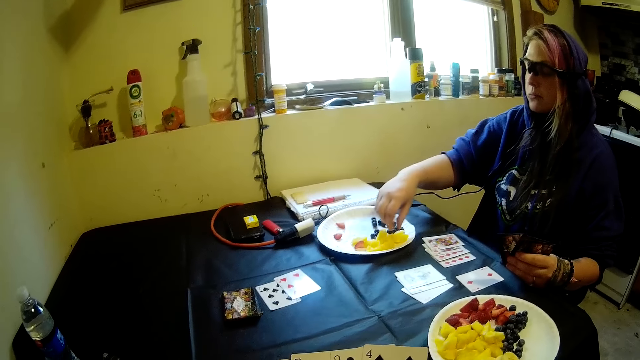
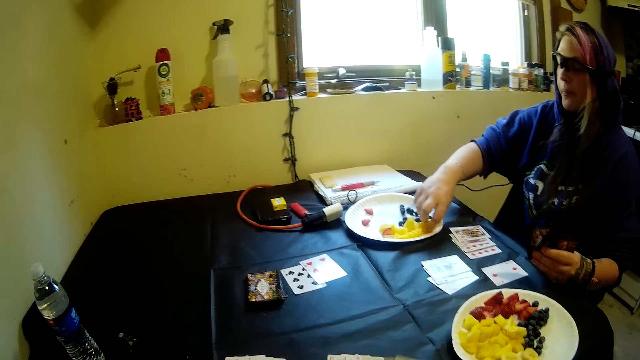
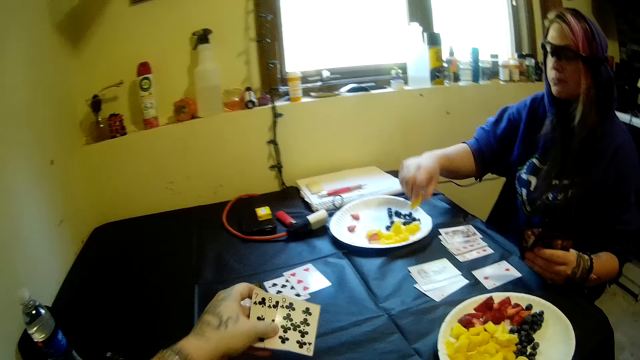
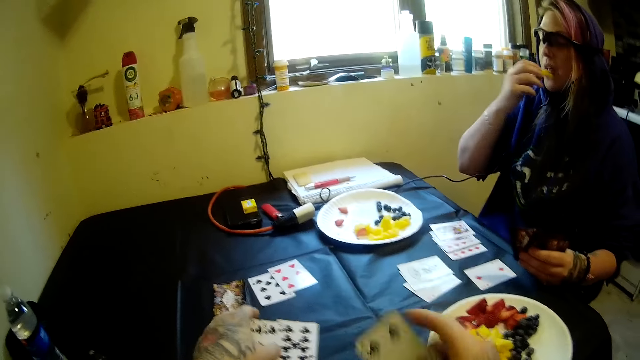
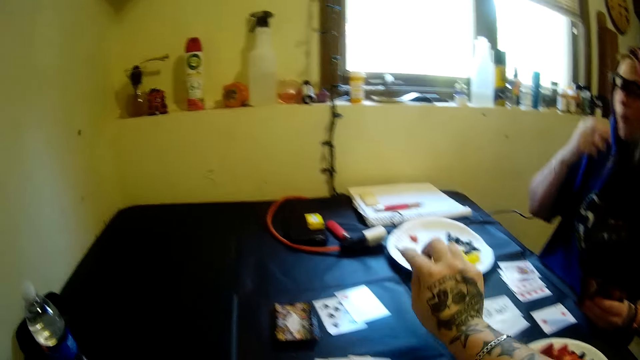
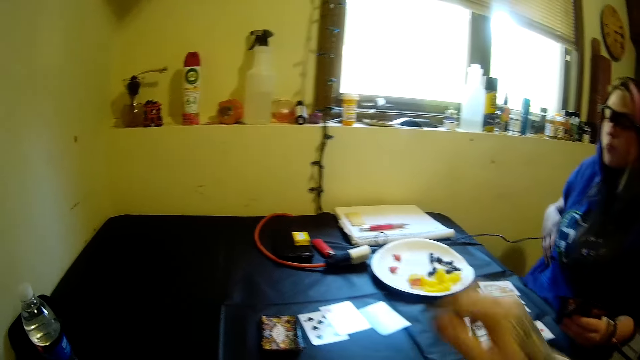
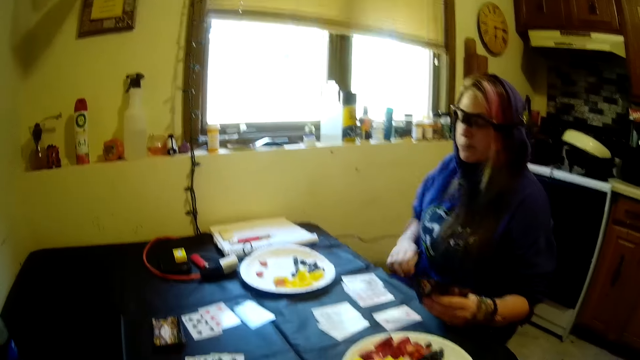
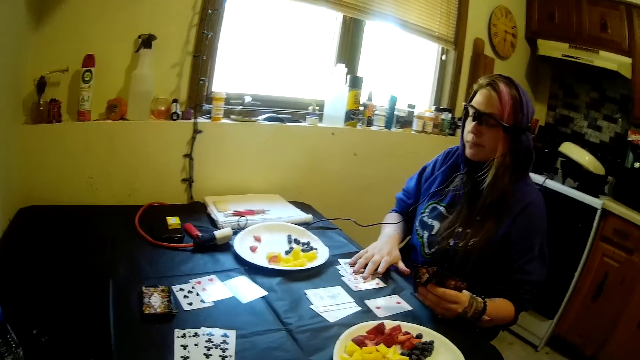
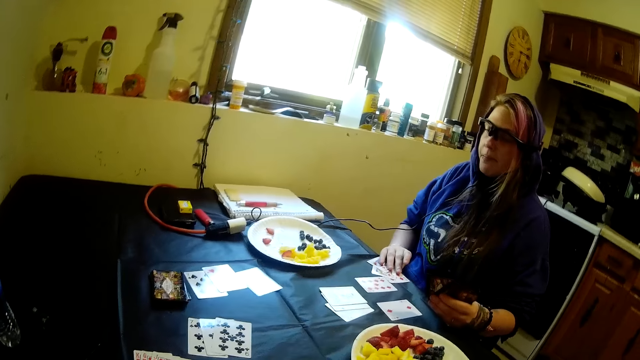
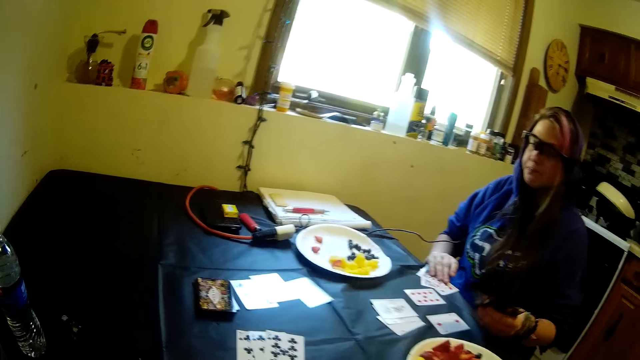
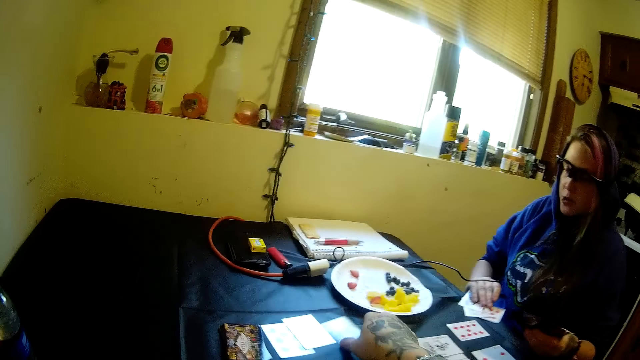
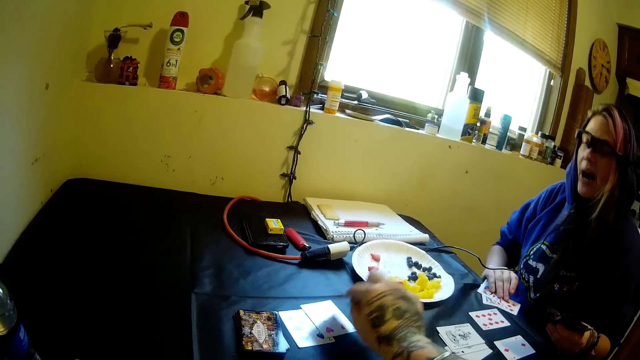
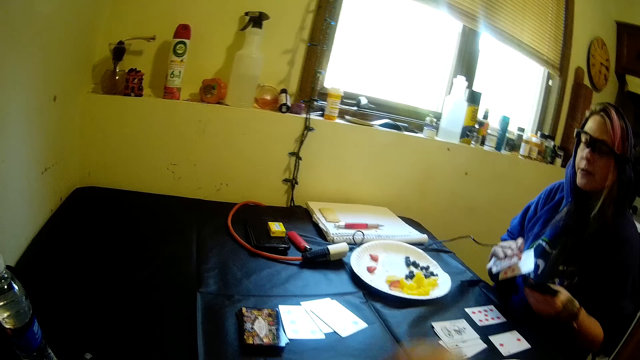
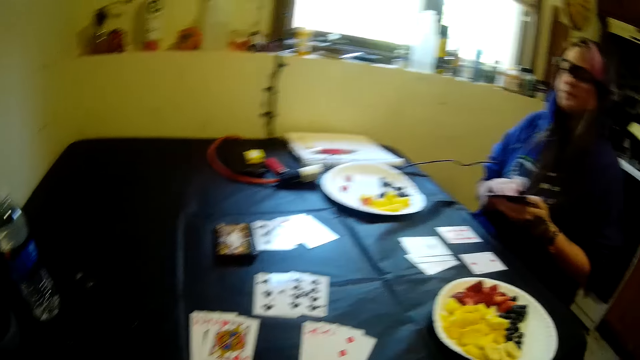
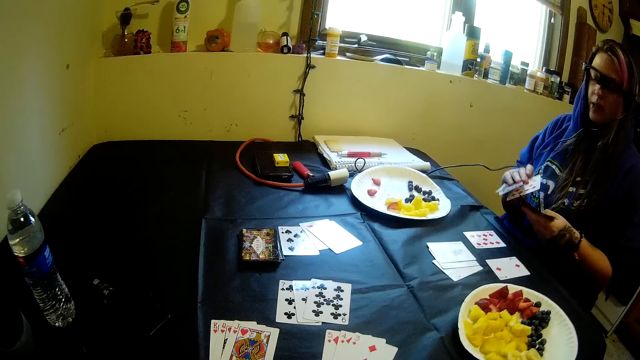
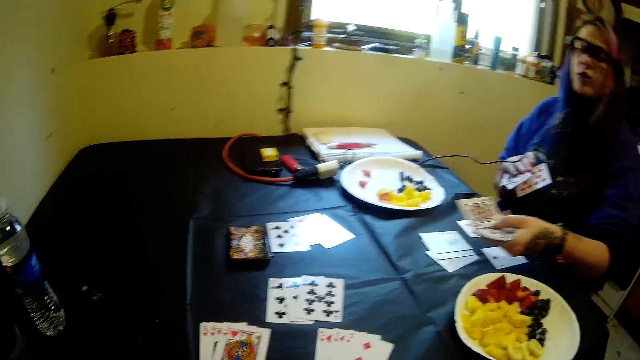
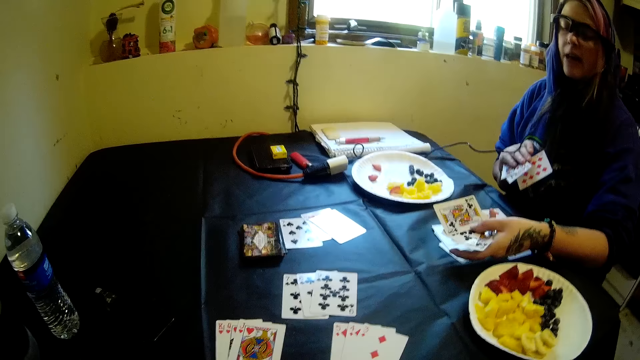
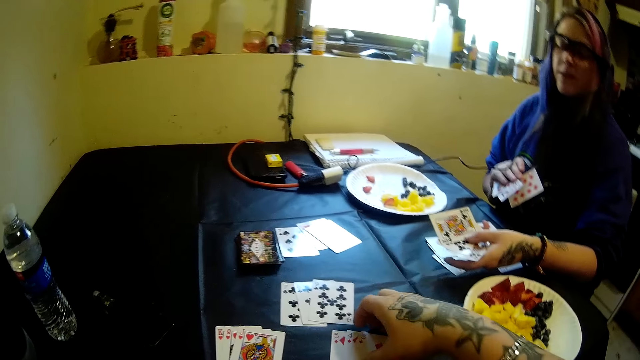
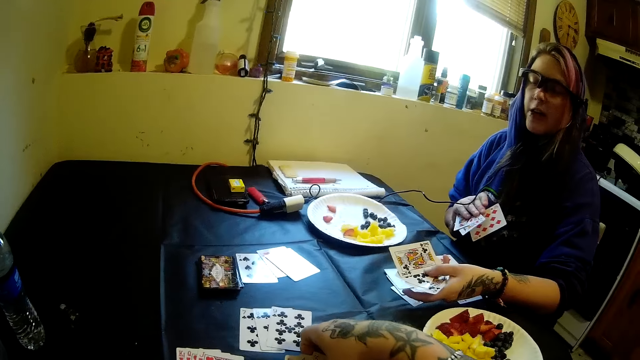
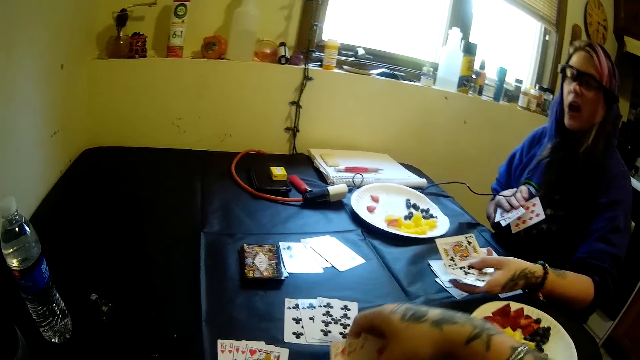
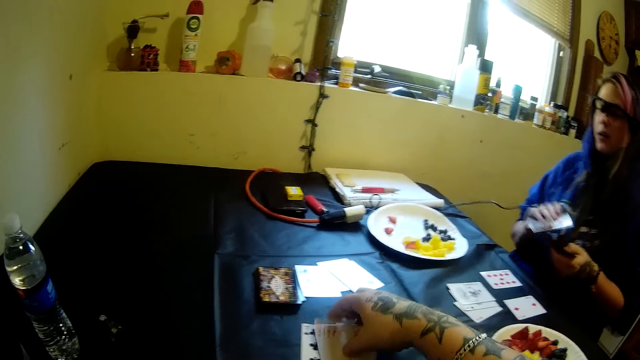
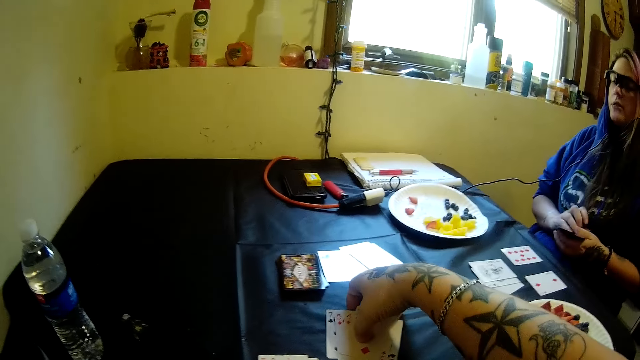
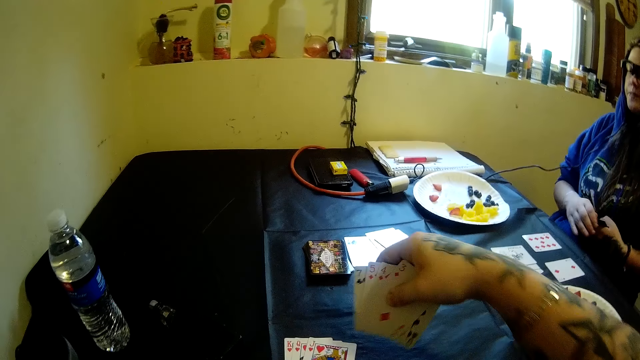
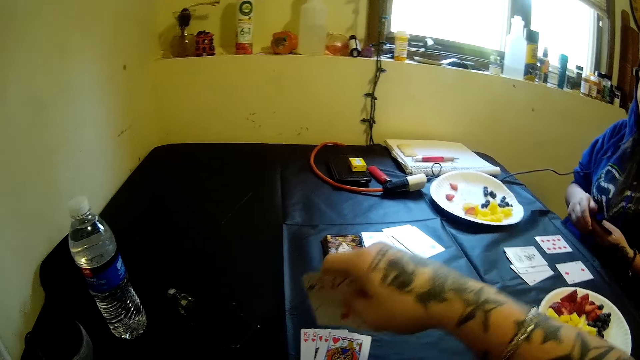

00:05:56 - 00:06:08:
A woman picks fruits. The camera wearer drops cards on the table with his left hand. The woman eats the fruits. The camera wearer drops the cards on the table with his right hand. The woman picks the cards from the table with her right hand. The camera wearer flips a solitaire card on the table with his right hand. The woman places the solitaire cards on the table and interacts with the camera wearer. The camera wearer moves the cards on the table with his right hand. He picks the solitaire cards.

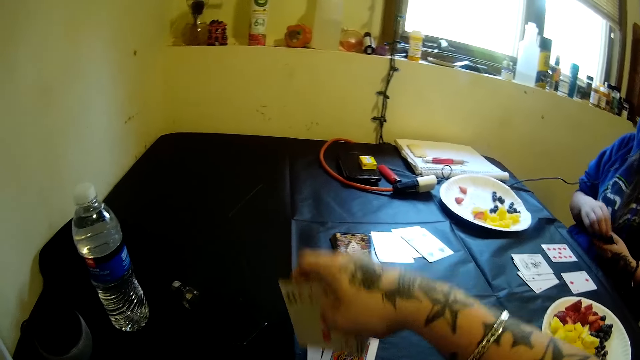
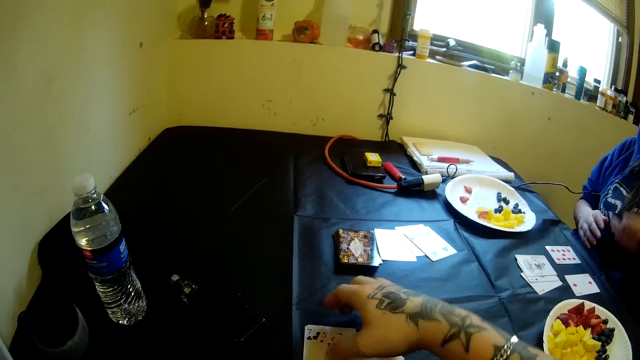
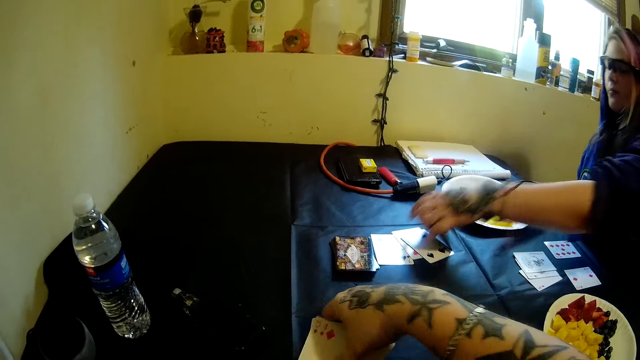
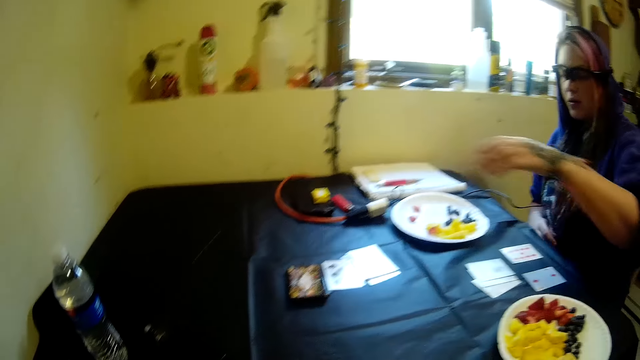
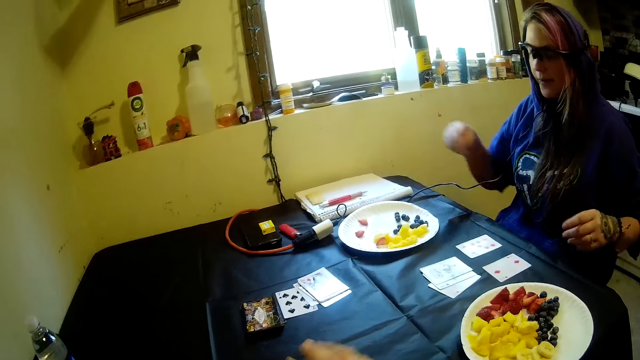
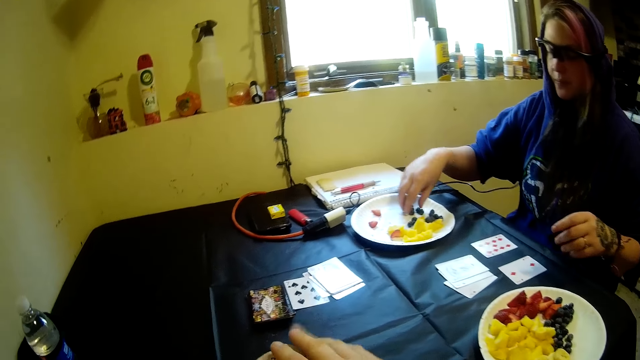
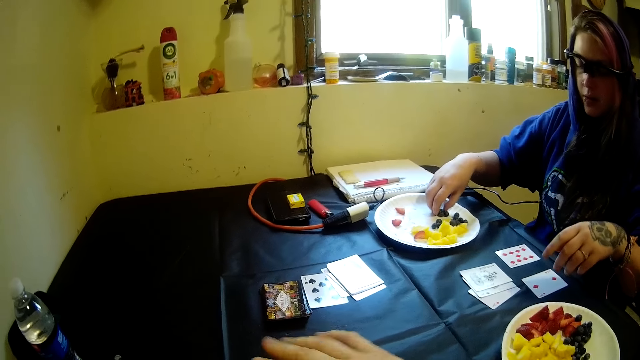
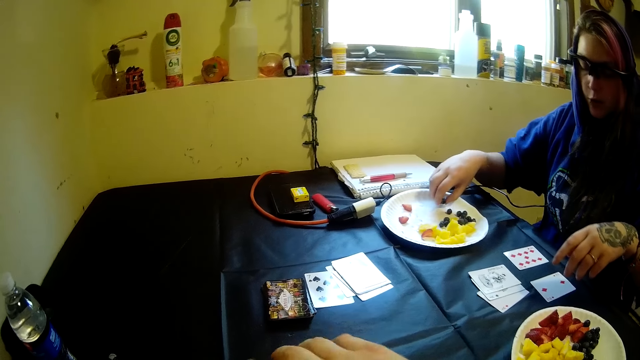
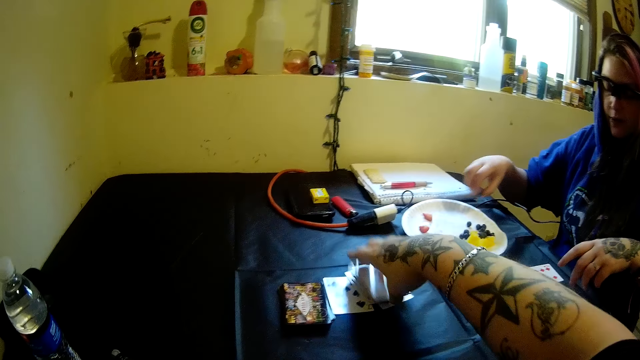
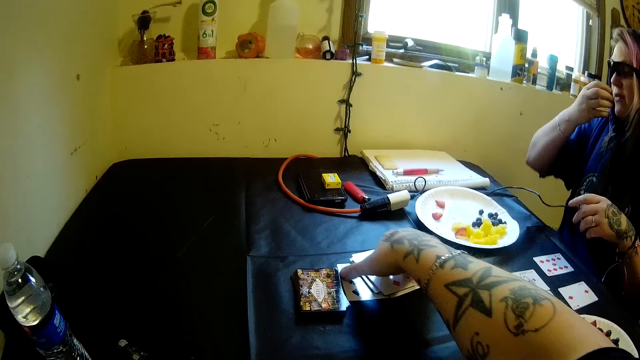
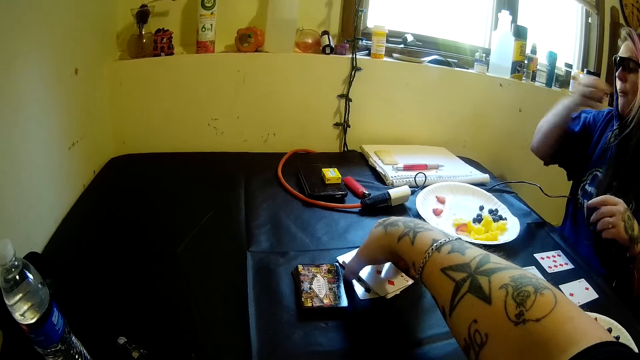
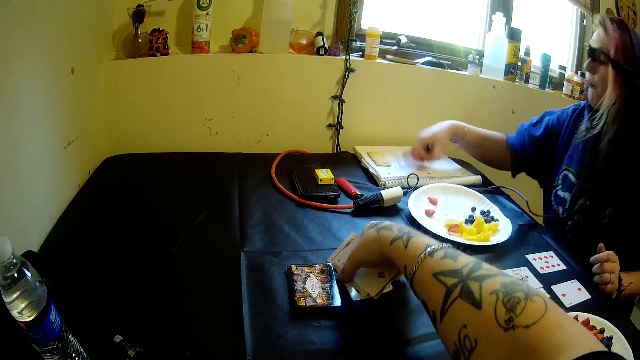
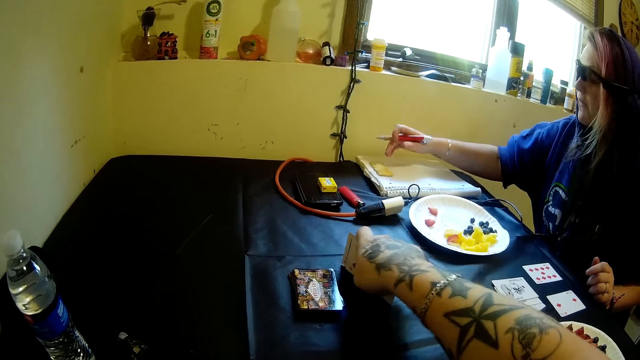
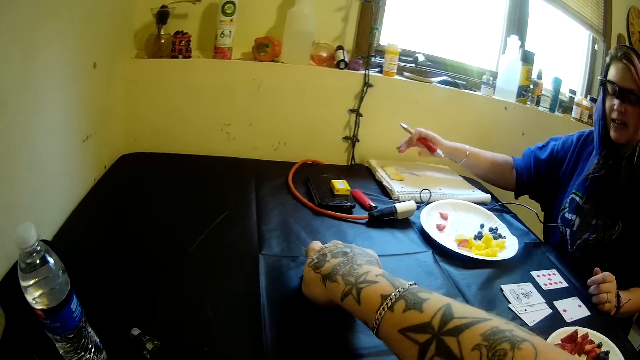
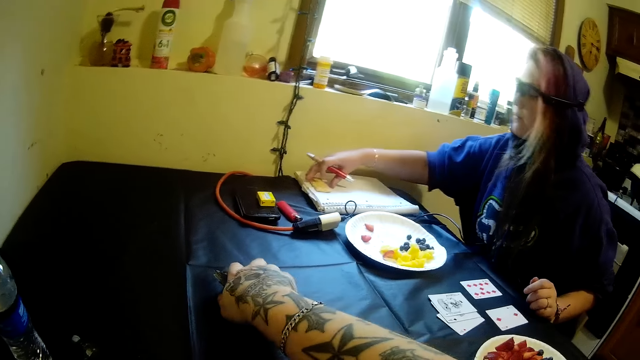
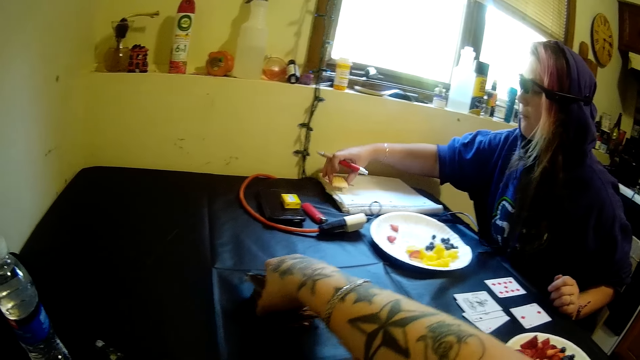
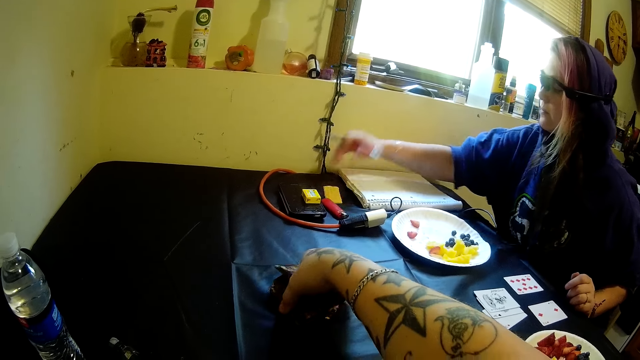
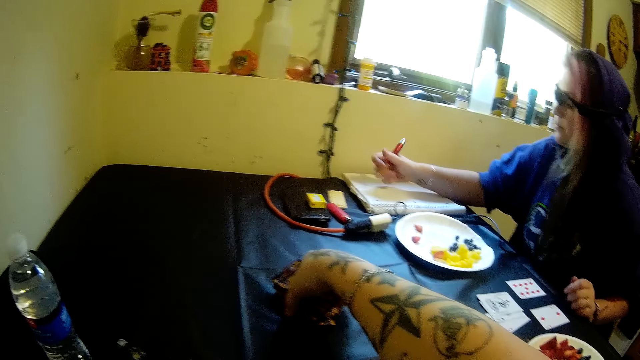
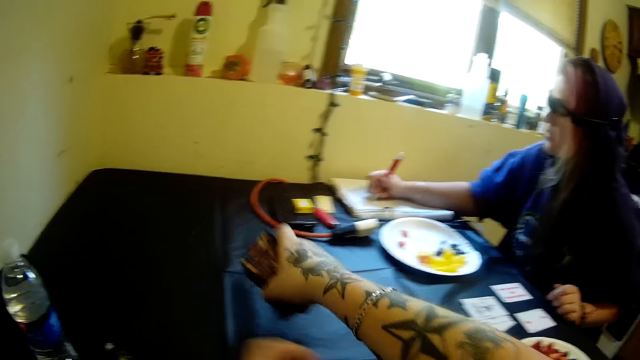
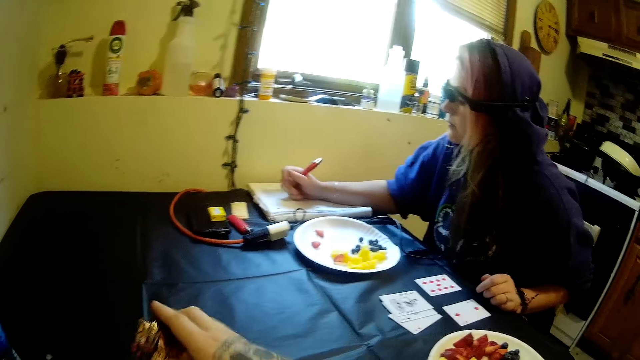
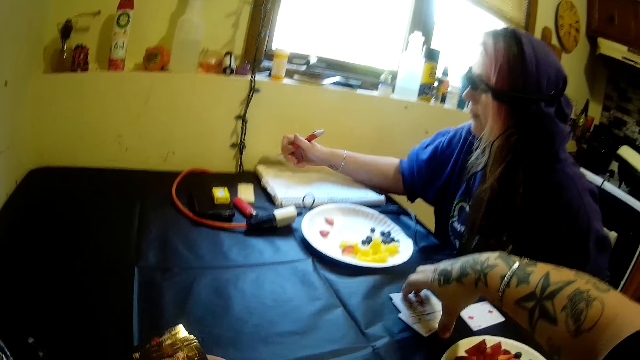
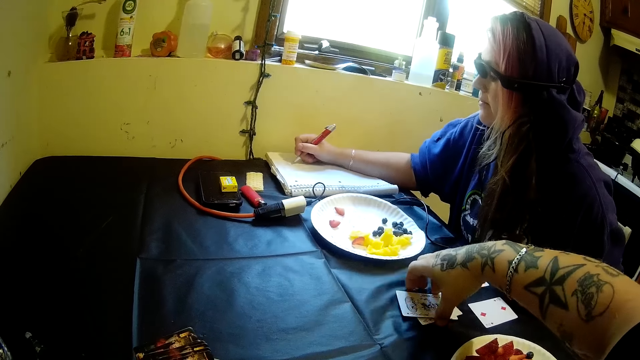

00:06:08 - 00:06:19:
A woman drops a solitaire card on the table with her right hand. The woman picks fruits and moves the fruits from the plastic plate on the table into her mouth with her right hand. The camera wearer moves cards on the table with his right hand. He picks the solitaire cards from the table with his right hand. The woman picks a pen on a book with her right hand, moves a ruler from the book to the table with her right hand, and writes on the book with the pen.
